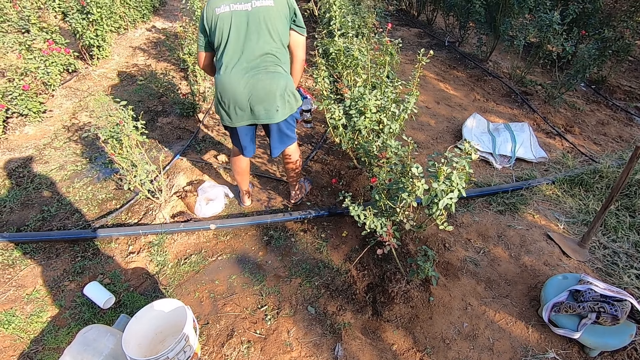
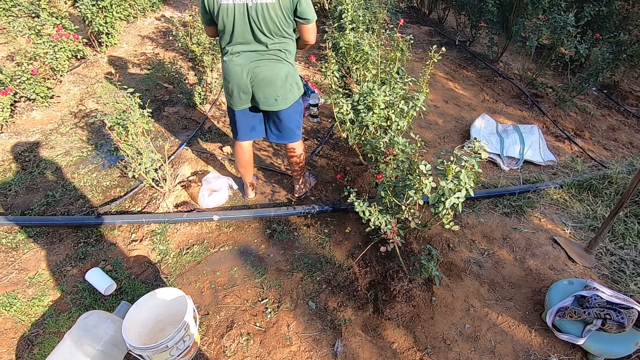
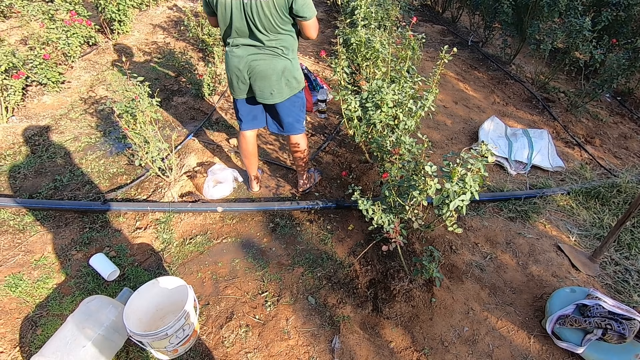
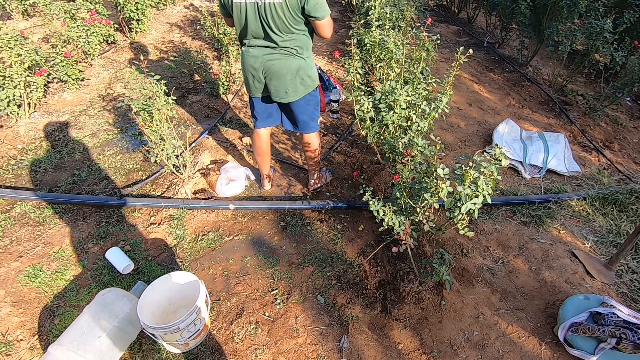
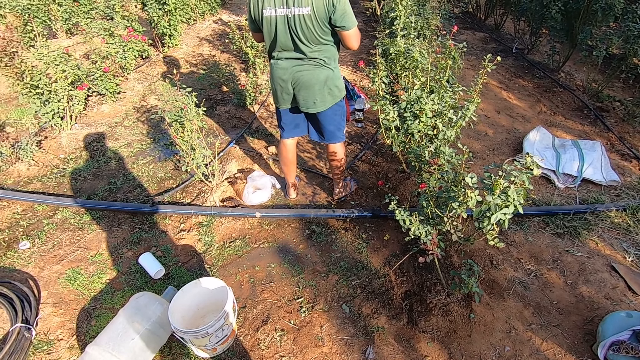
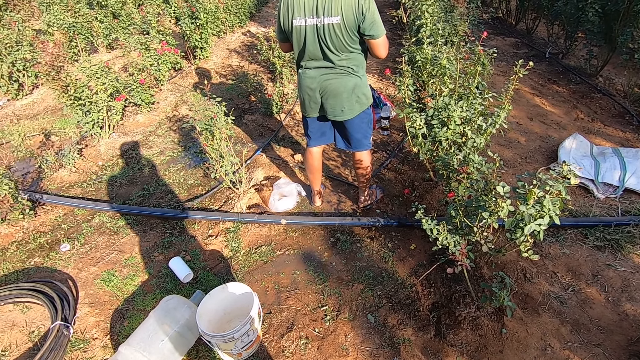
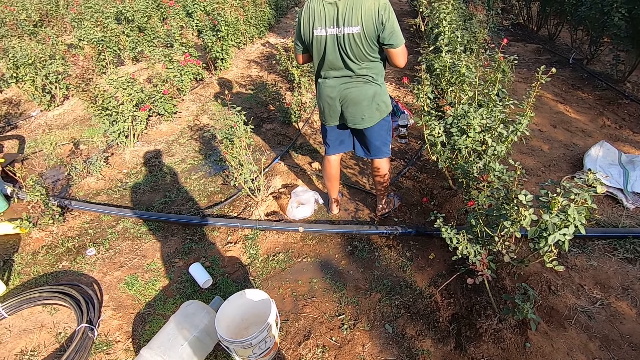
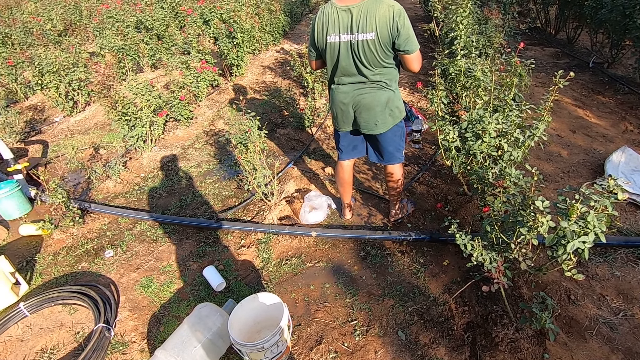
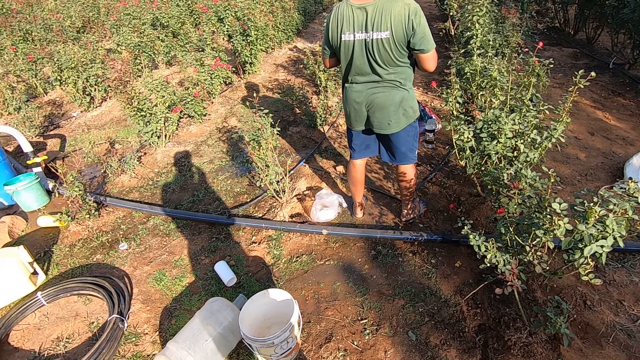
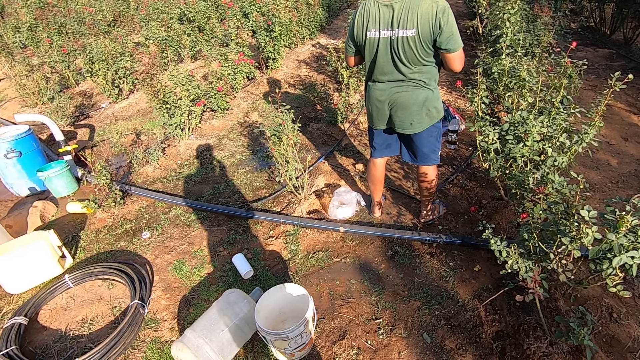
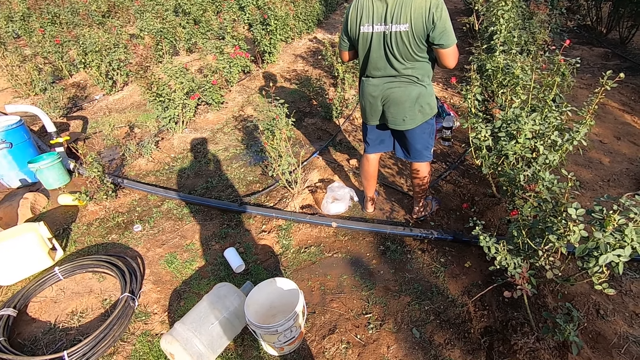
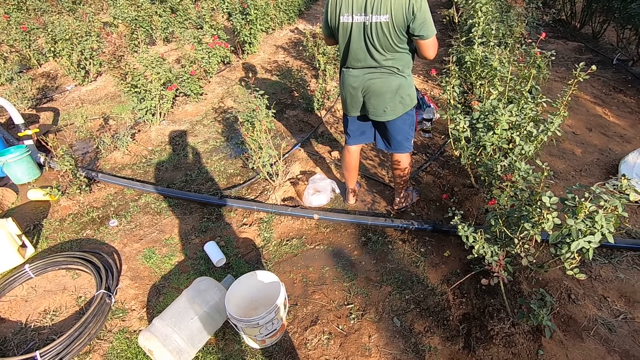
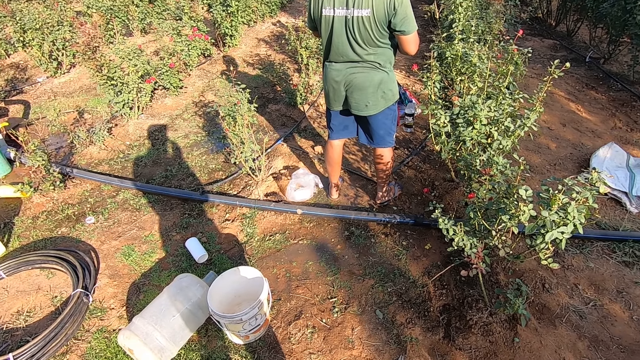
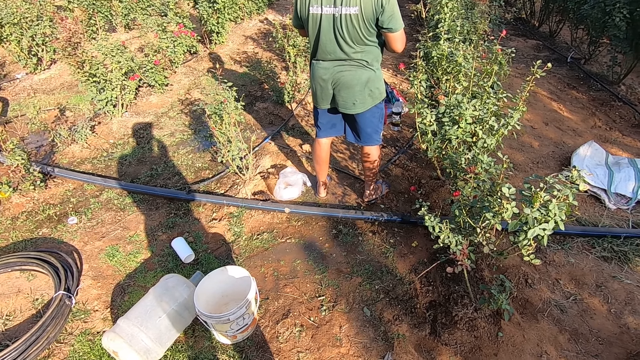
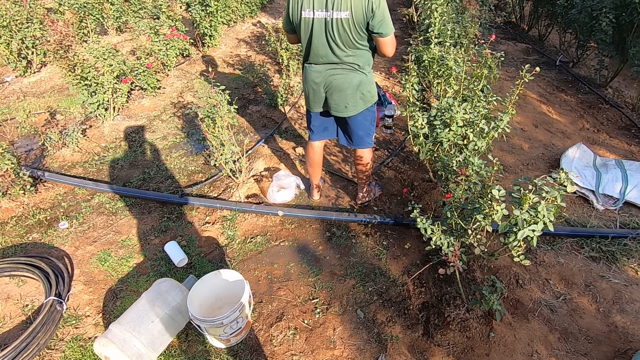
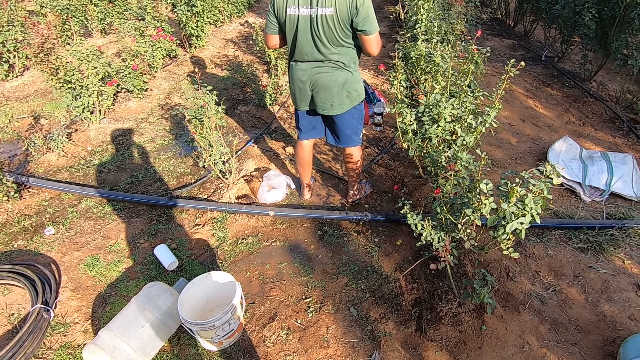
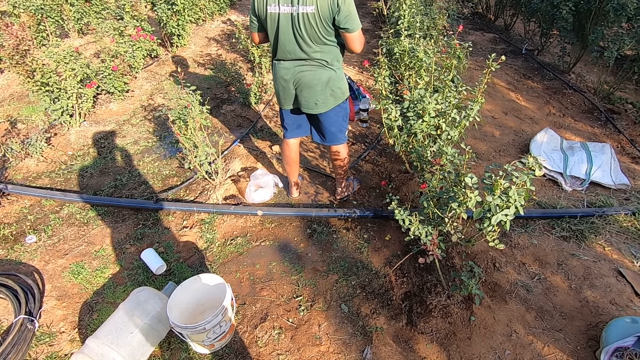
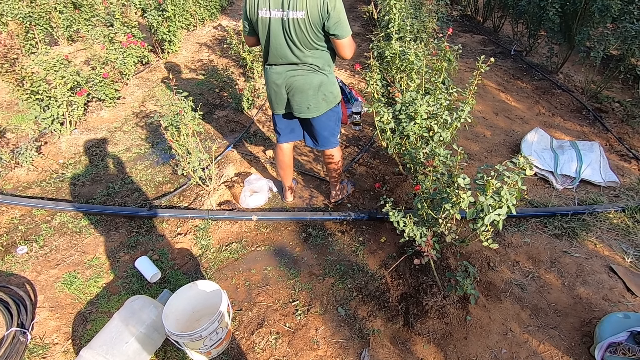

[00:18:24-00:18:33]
The camera wearer picks a bag.

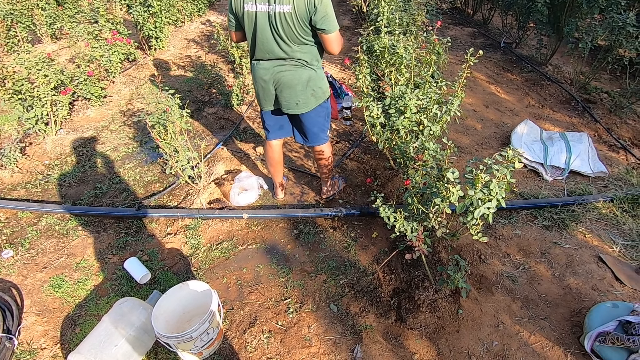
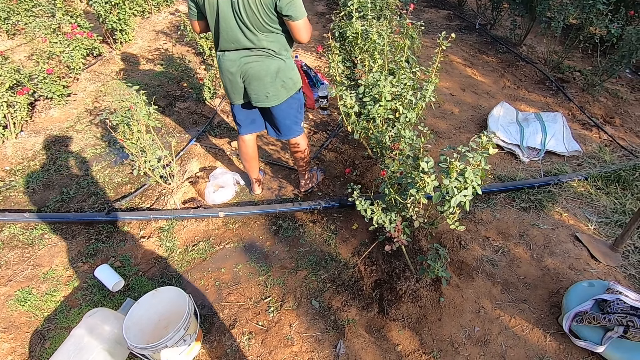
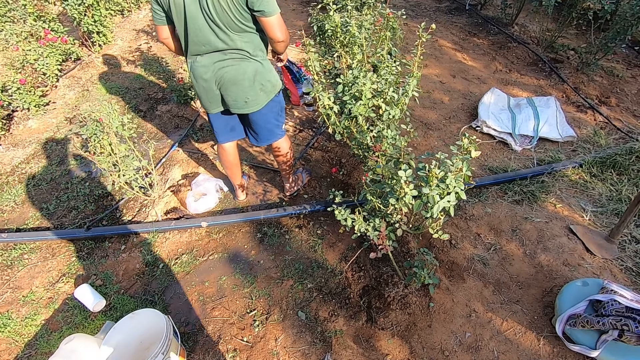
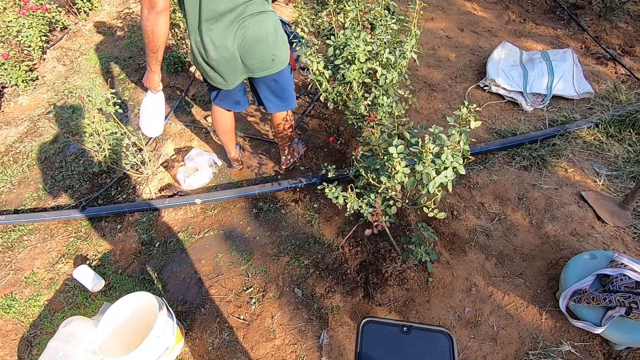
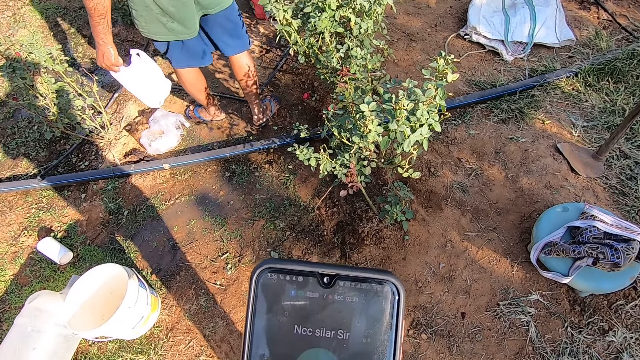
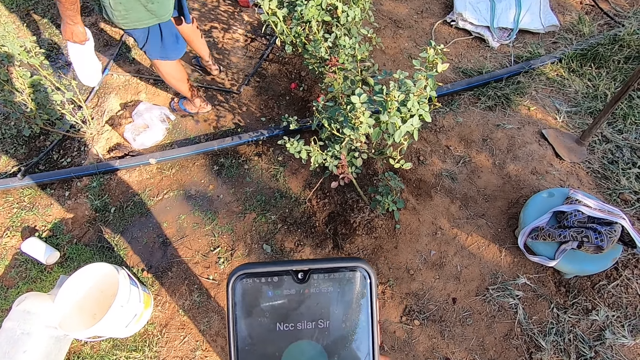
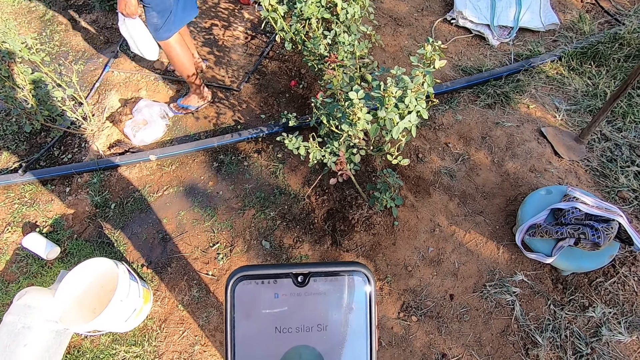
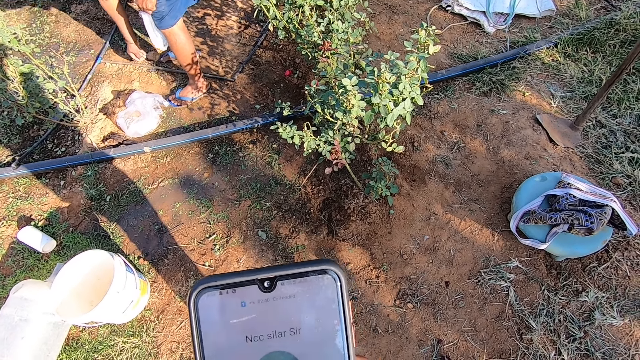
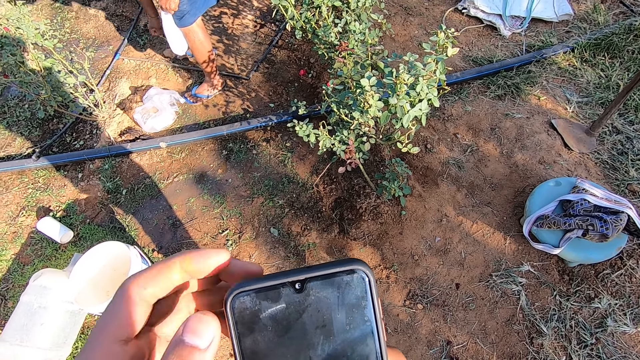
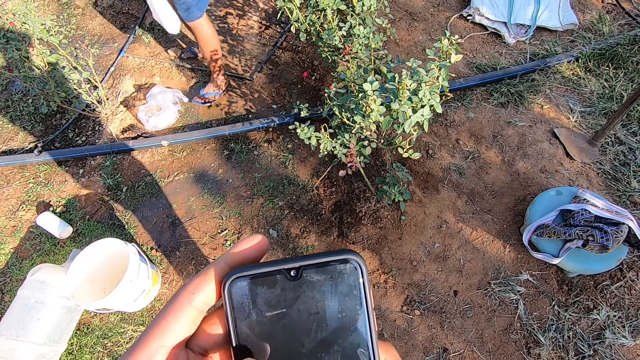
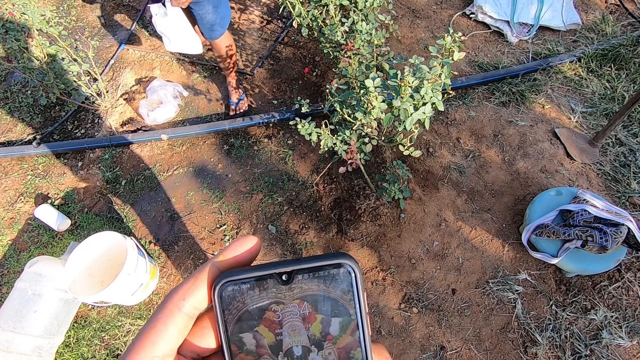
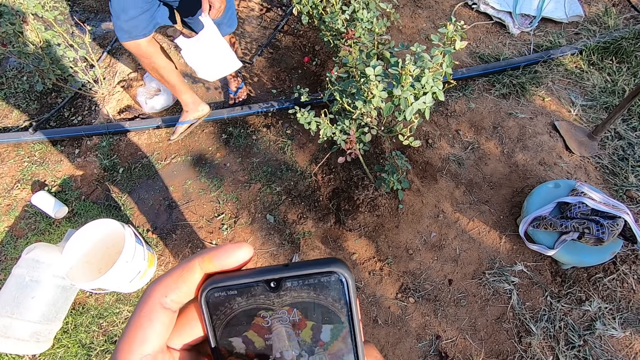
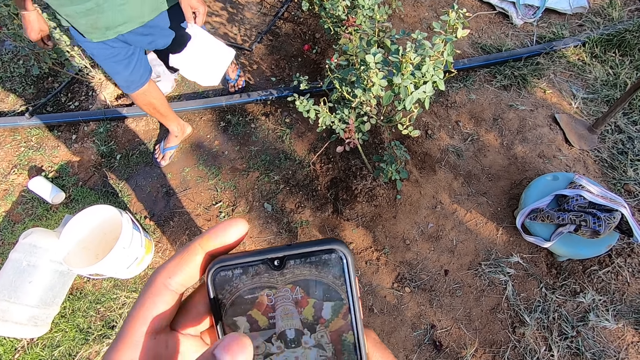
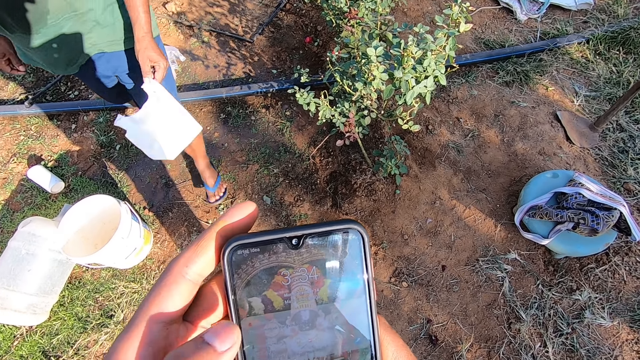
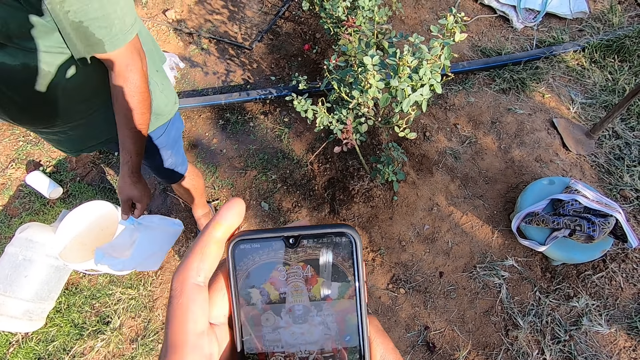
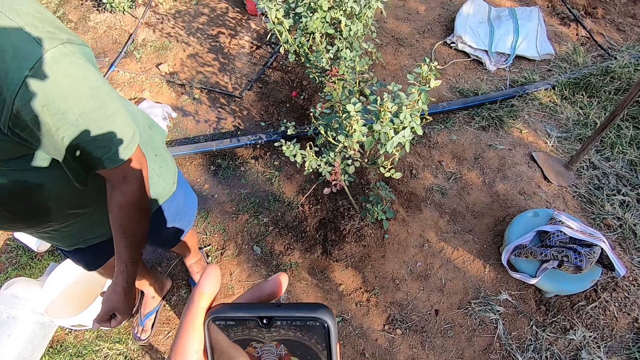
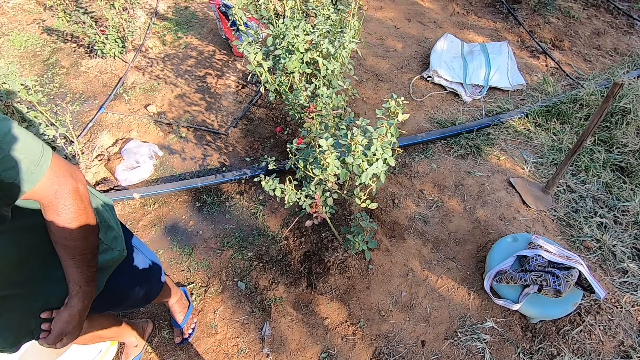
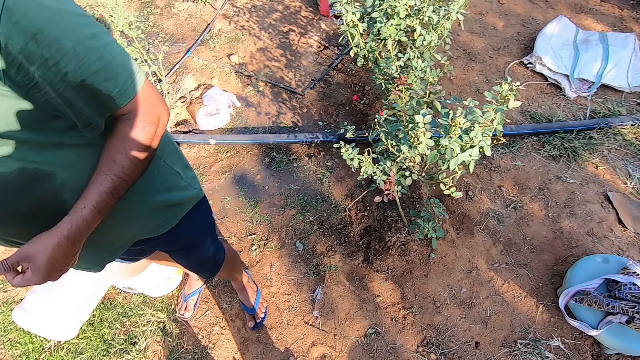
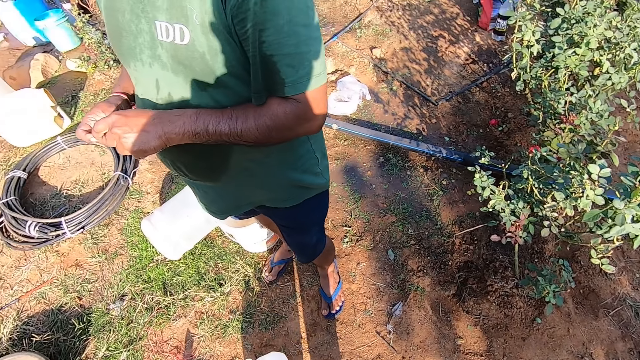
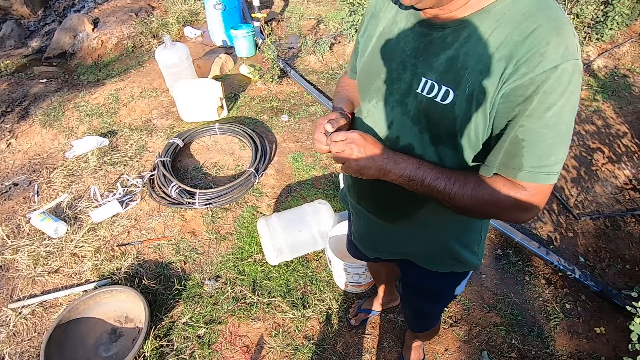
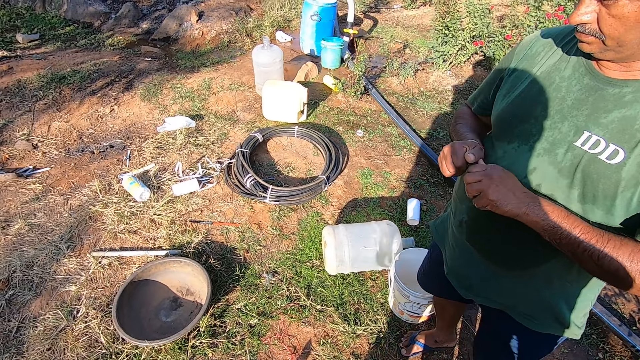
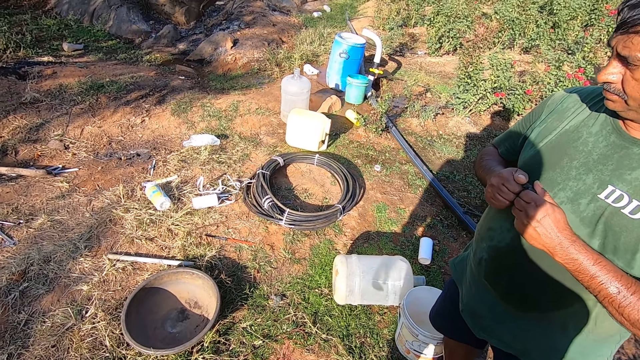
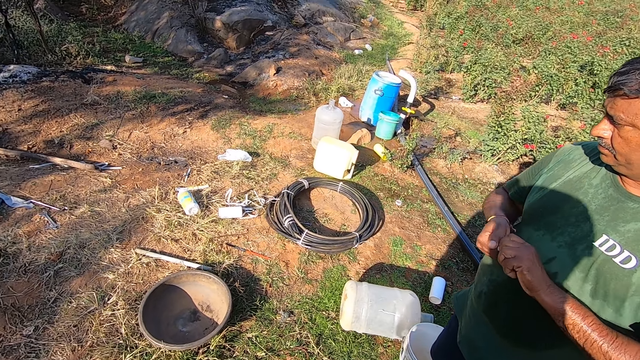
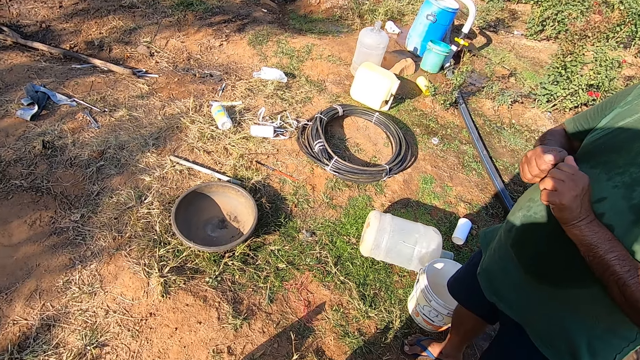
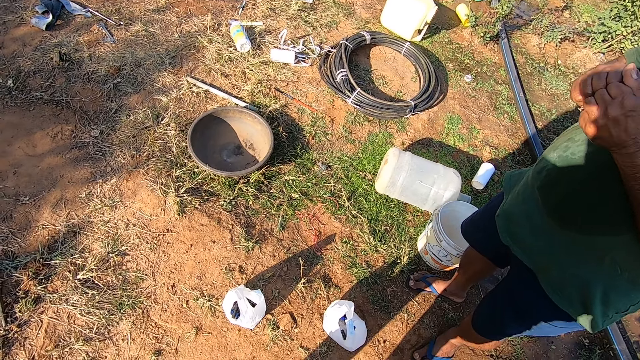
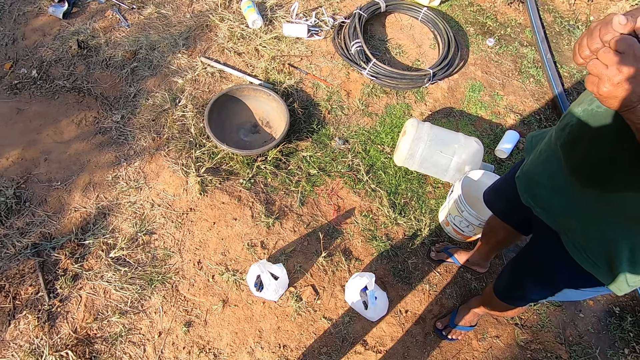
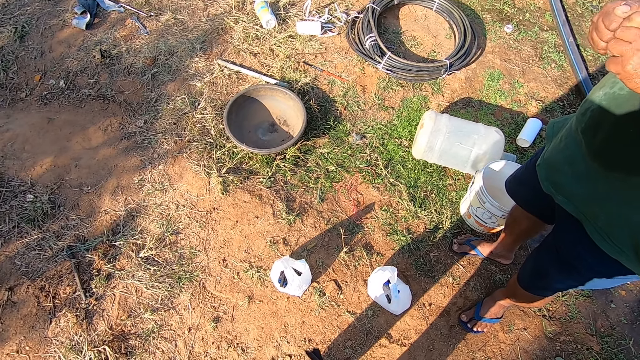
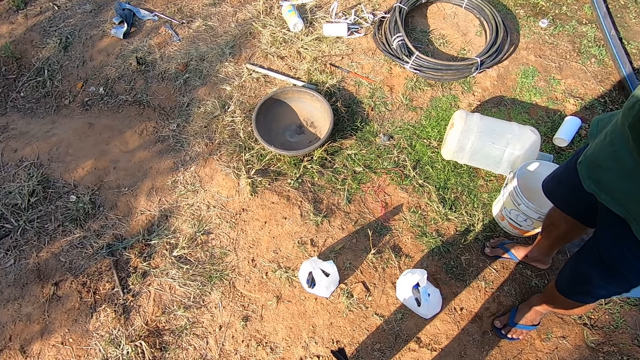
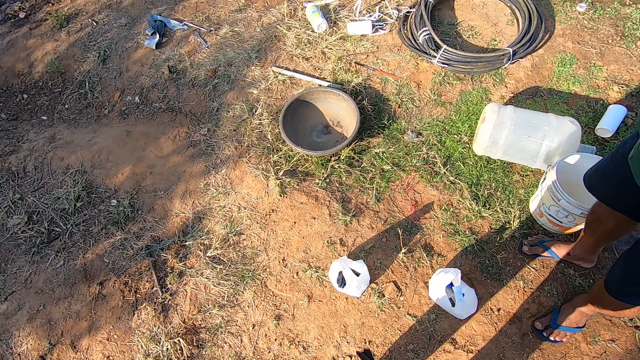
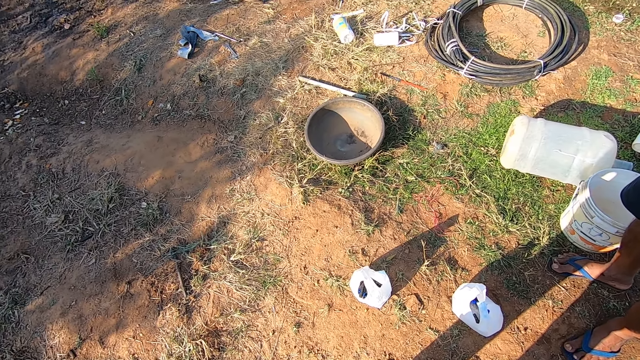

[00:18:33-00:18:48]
The camera wearer operates the phone with his right hand. A man picks up dirt from the ground with his right hand. The camera wearer picks a cap. He operates the phone with both hands. The man drops the nylon on the ground with his right hand. He squeezes a rubber with both hands. The man handles the cap.
